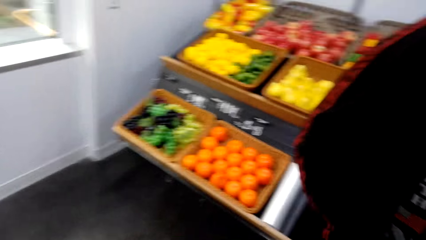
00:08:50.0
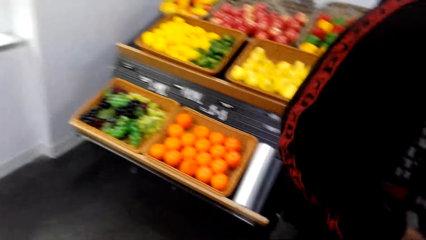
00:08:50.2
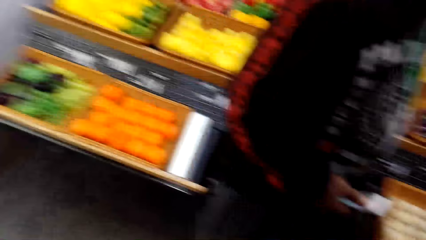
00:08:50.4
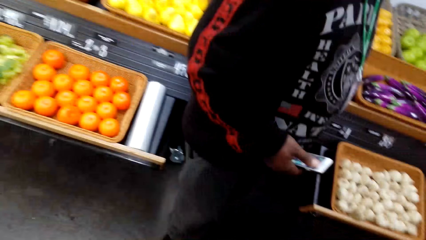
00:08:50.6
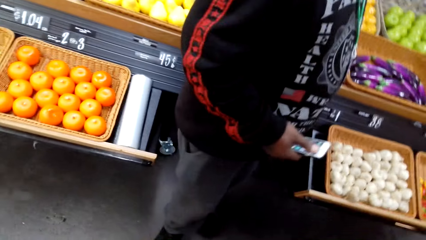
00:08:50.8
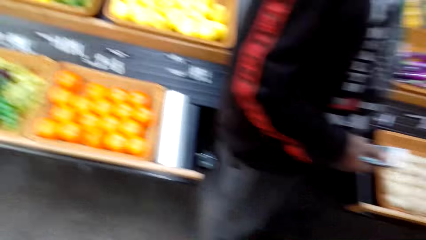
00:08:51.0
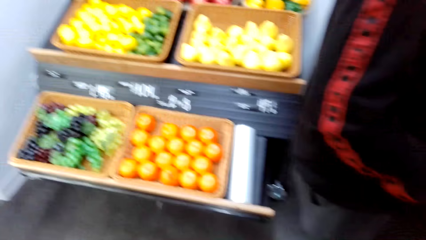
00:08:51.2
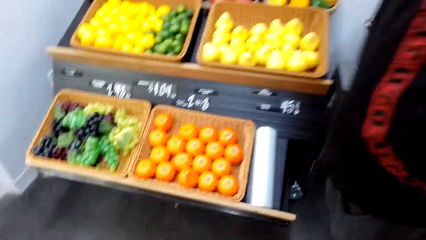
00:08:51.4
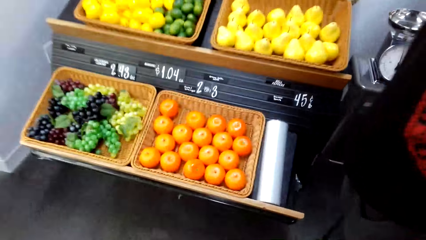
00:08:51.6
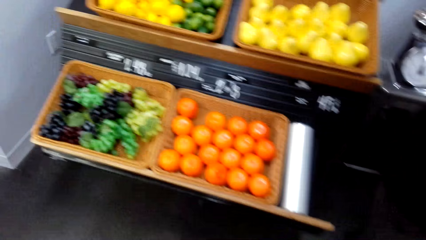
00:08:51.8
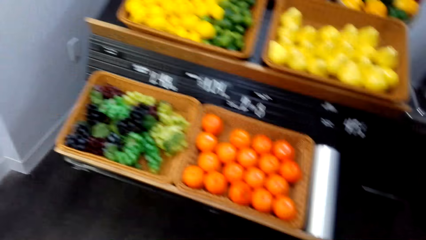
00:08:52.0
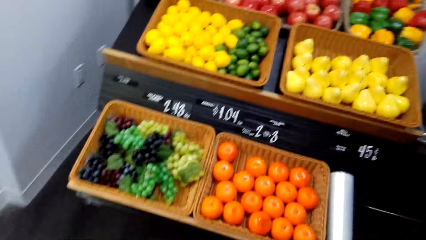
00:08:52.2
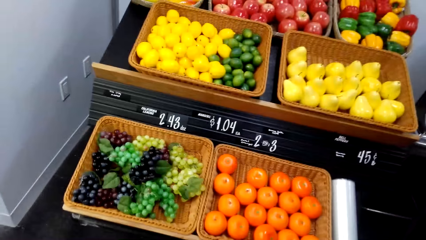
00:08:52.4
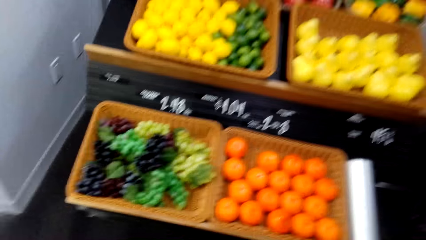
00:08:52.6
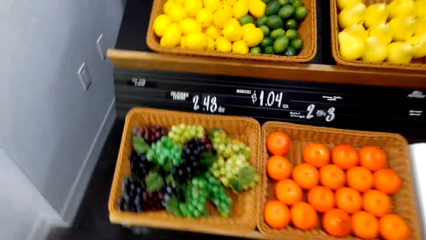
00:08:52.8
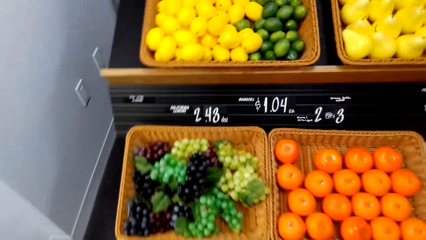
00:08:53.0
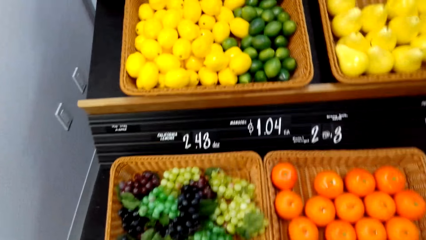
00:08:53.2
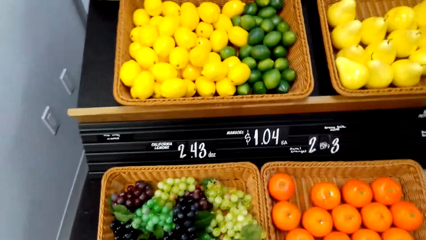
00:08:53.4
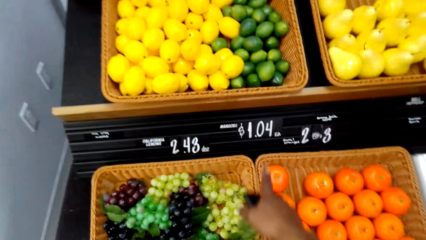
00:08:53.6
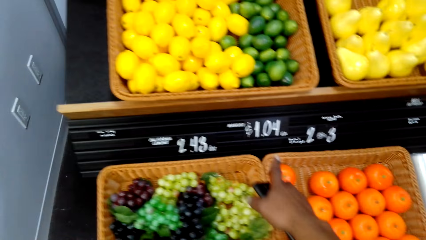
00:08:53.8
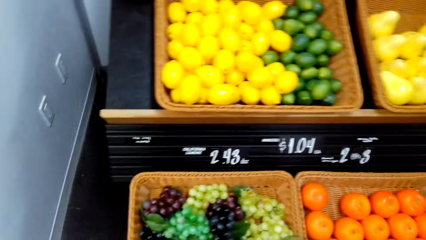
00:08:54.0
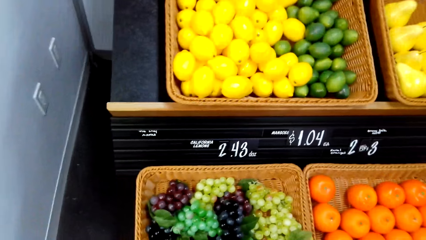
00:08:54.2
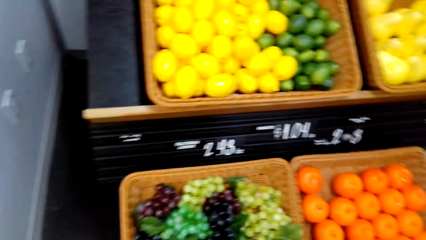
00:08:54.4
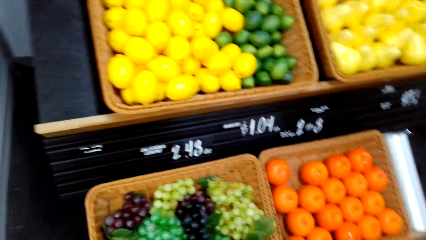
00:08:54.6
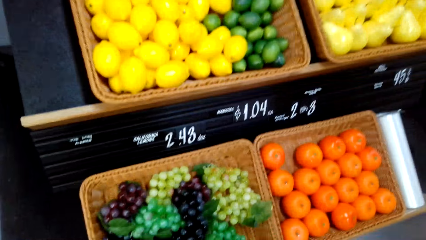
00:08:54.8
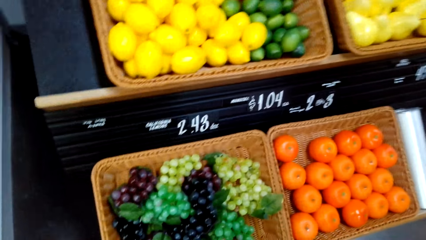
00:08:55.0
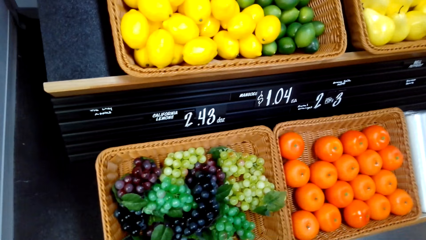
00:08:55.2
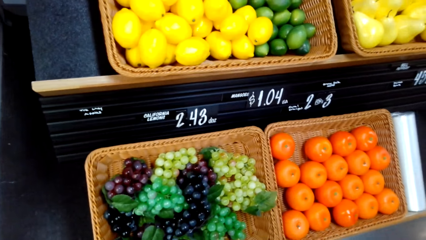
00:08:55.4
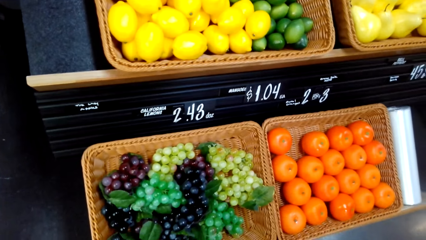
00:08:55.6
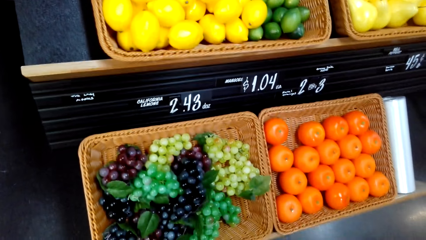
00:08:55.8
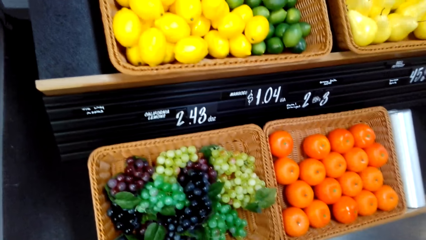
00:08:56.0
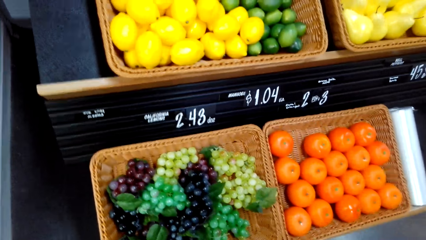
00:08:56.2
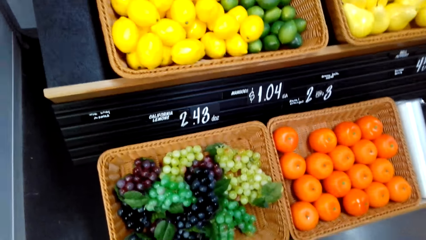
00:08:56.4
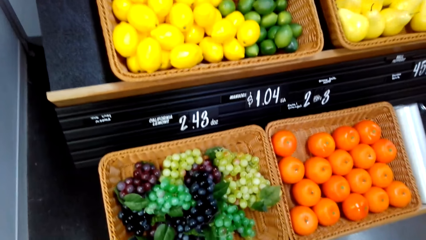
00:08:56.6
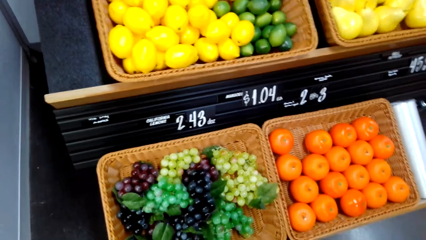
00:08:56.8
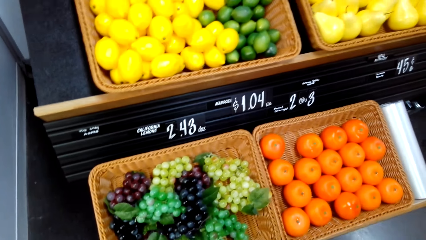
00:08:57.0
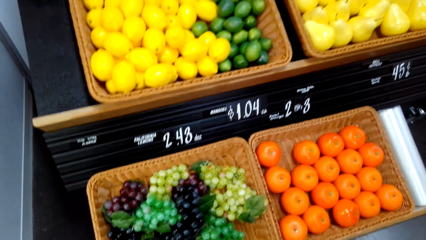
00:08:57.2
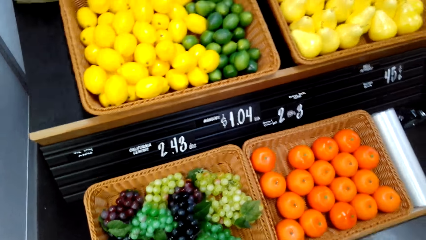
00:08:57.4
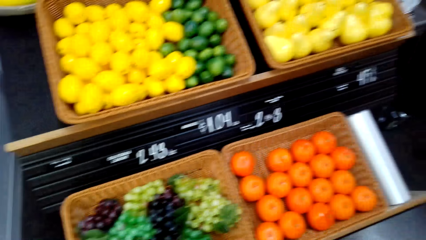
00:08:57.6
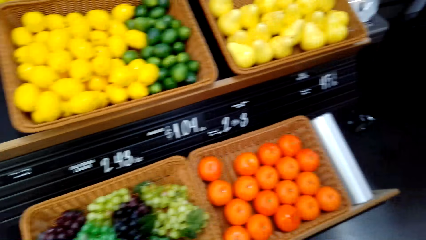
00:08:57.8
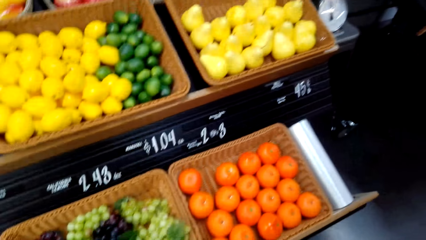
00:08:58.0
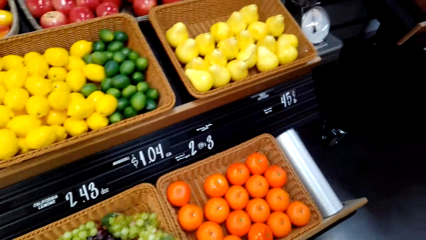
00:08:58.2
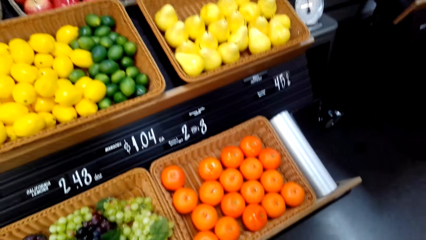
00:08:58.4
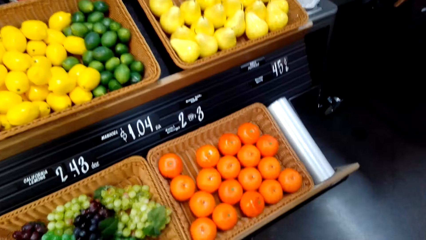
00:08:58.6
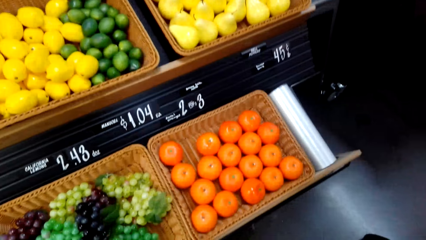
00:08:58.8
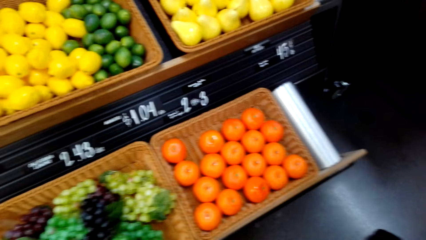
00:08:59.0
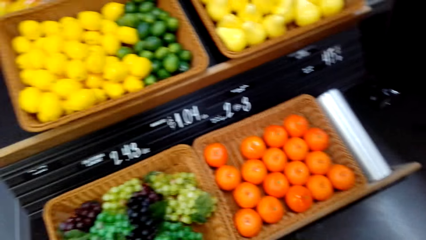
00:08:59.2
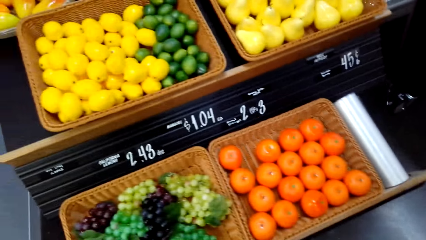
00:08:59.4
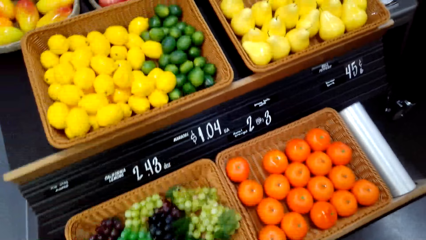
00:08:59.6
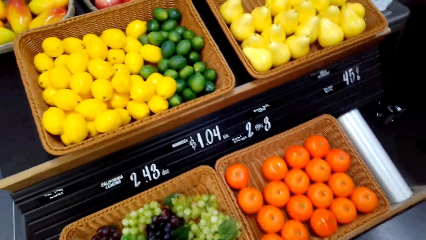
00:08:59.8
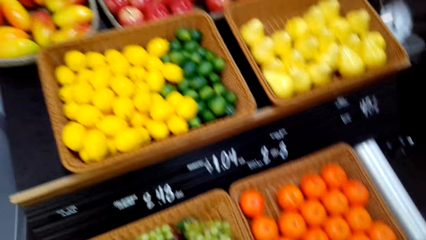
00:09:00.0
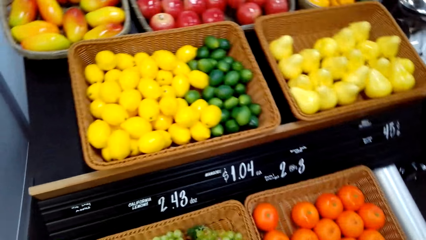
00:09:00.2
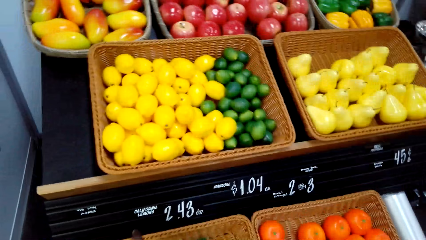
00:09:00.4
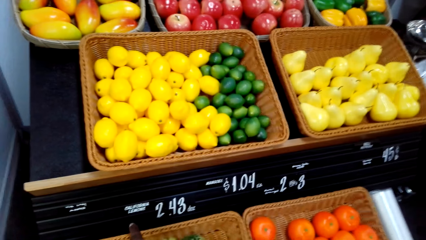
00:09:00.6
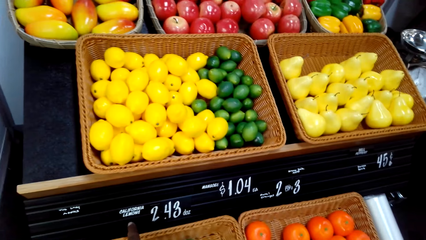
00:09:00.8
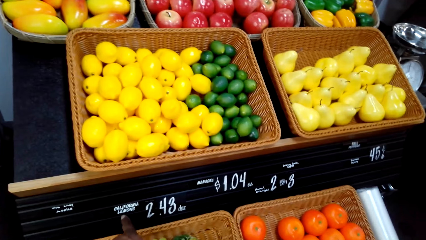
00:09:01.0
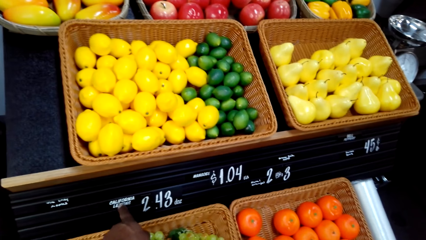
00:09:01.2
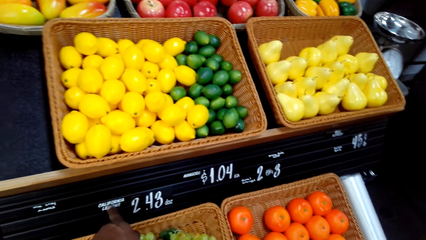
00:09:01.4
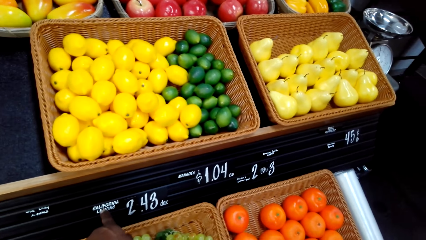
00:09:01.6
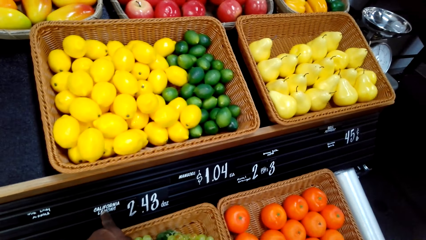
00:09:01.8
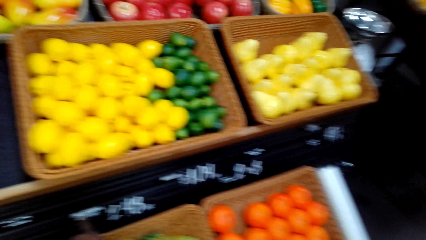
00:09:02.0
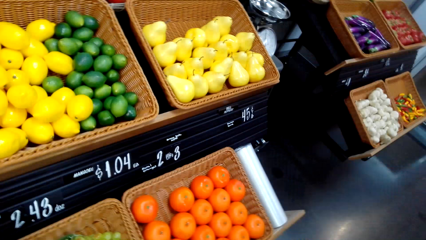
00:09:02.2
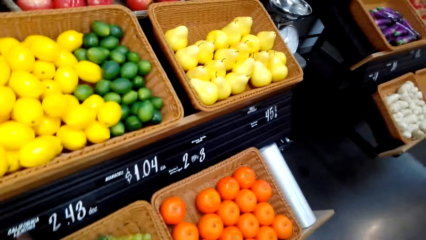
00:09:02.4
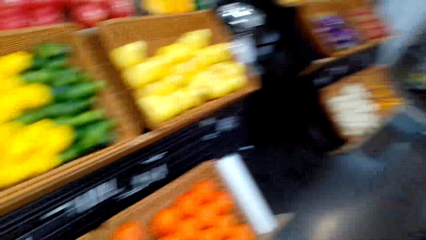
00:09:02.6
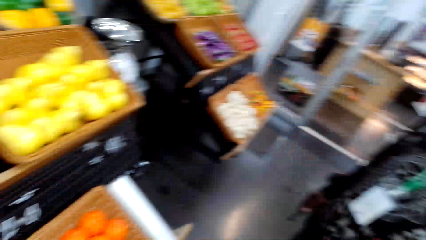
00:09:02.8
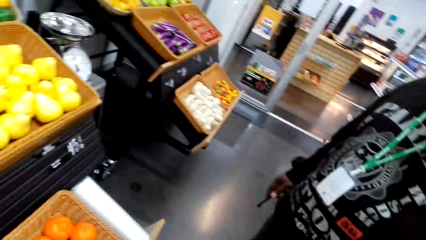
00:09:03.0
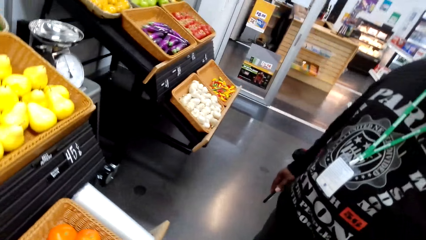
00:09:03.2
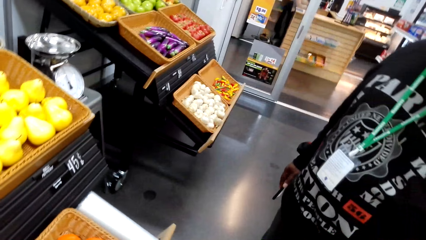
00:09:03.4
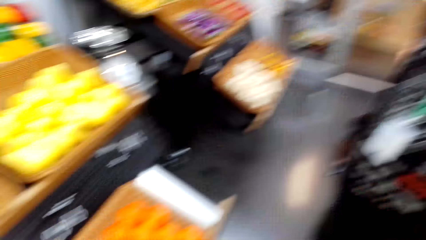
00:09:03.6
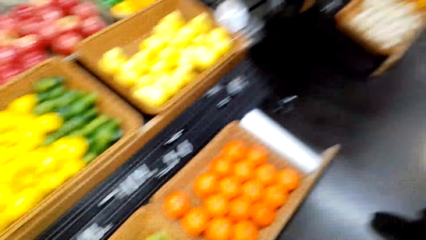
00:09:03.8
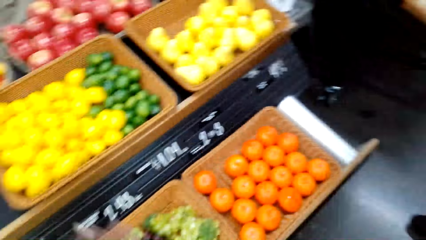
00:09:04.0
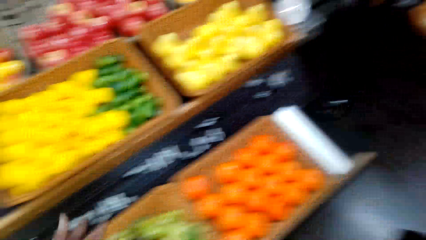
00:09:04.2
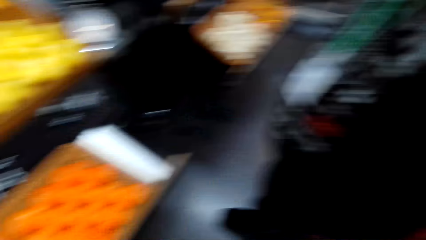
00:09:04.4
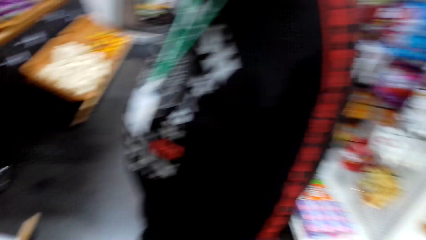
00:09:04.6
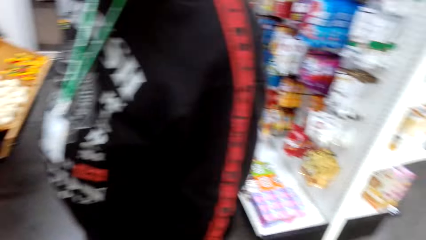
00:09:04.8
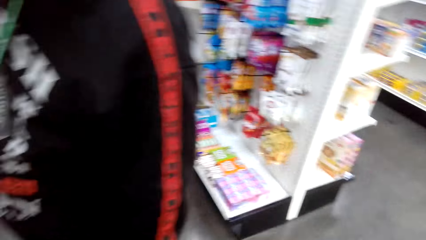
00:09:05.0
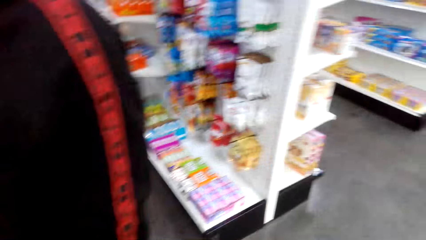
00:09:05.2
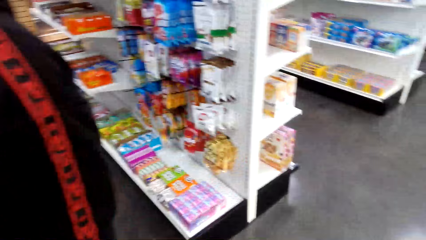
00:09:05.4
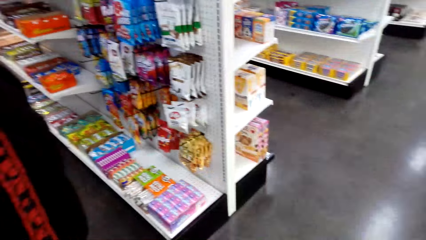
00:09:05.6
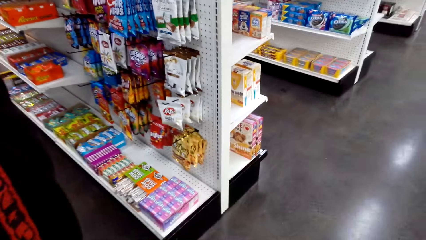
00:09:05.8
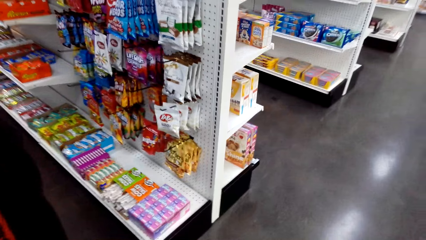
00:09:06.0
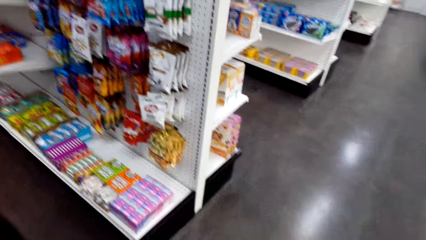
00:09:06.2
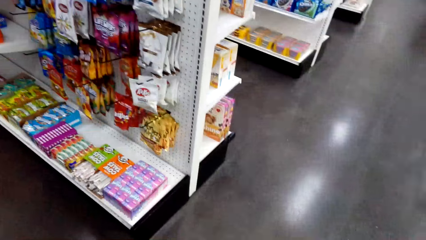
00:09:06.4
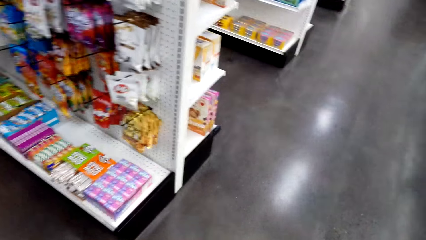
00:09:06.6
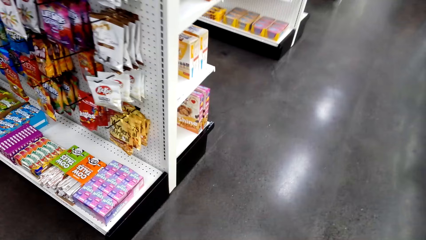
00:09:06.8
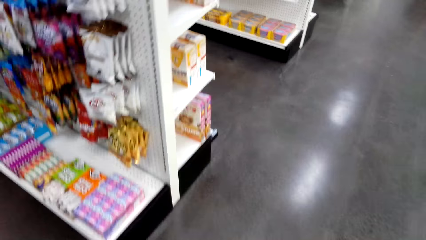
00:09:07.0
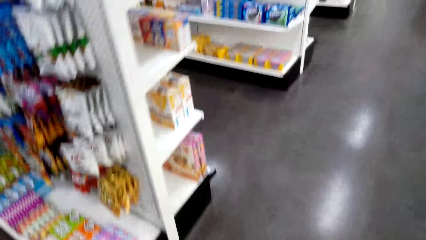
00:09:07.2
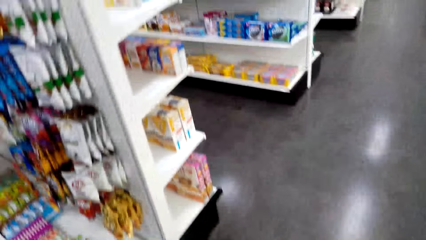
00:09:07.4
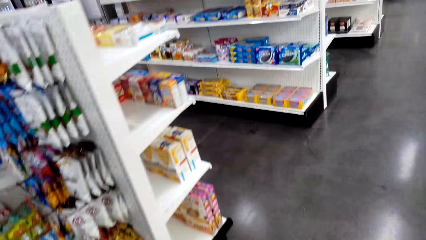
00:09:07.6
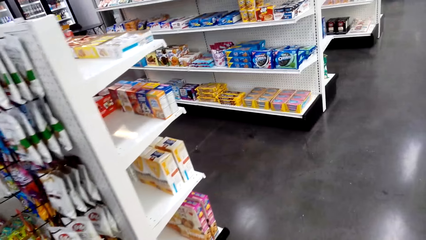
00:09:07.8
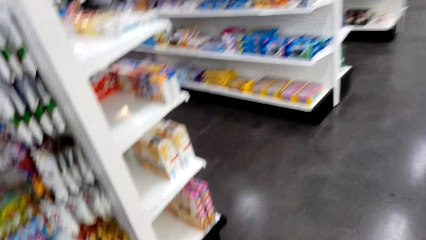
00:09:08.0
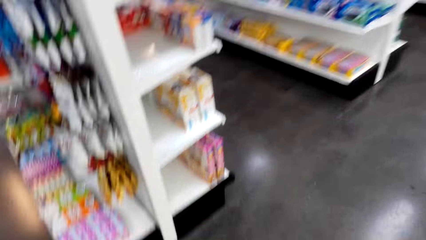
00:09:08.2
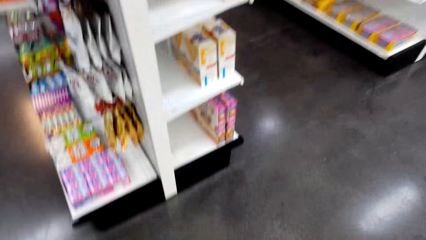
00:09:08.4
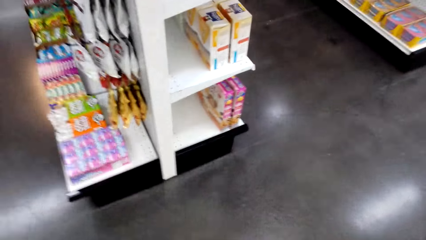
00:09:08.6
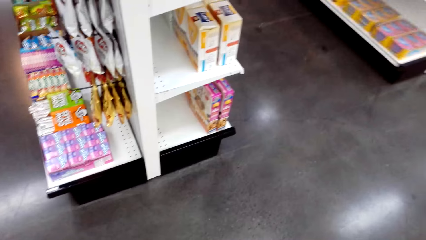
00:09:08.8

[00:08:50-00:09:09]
The camera wearer looks at fruits. A man walks and stands. The camera wearer speaks with gestures. They walk.
